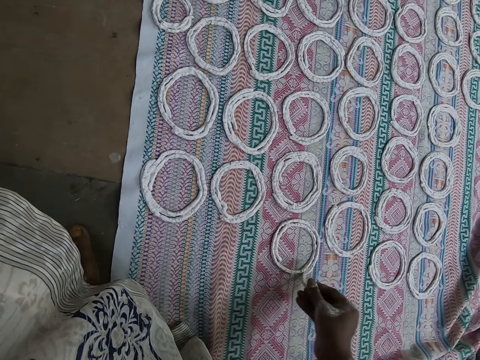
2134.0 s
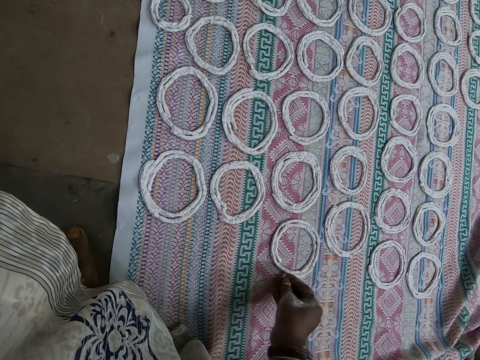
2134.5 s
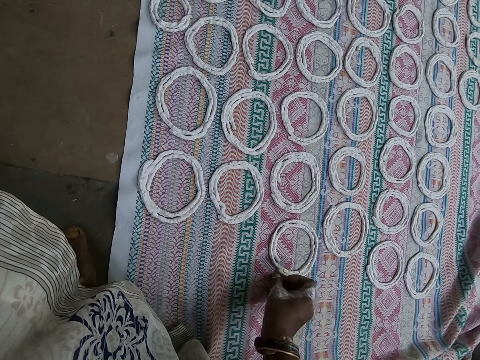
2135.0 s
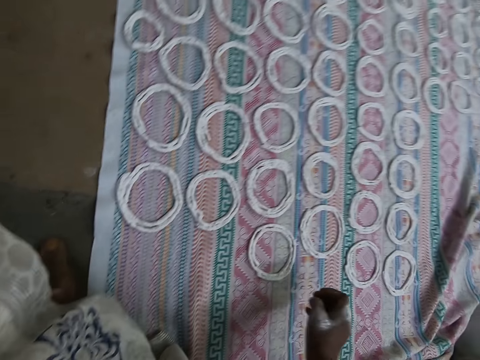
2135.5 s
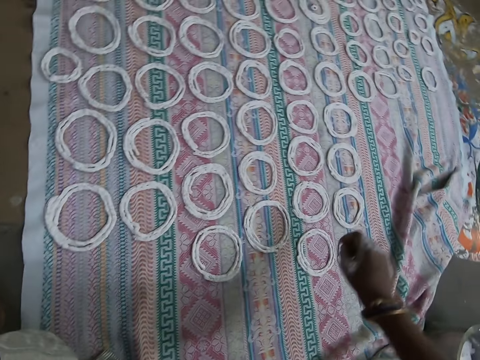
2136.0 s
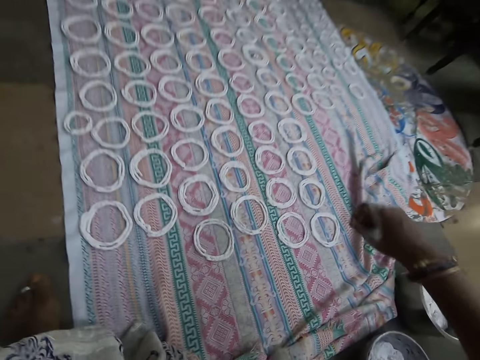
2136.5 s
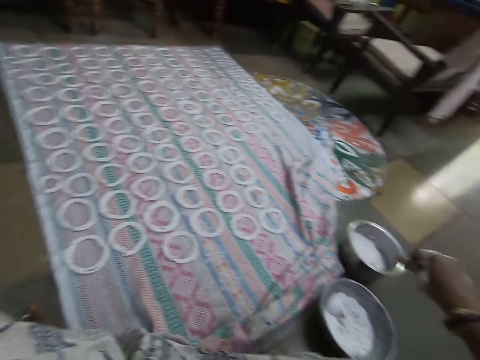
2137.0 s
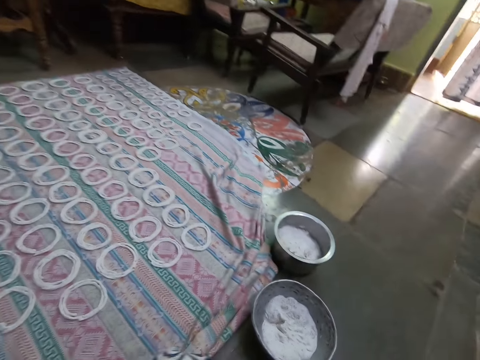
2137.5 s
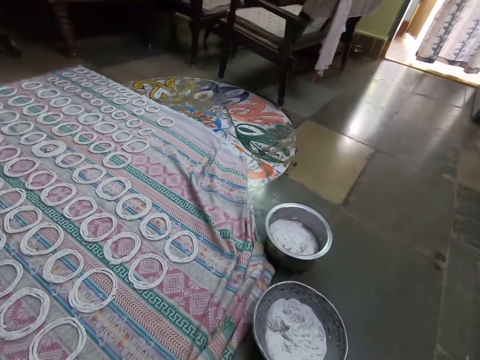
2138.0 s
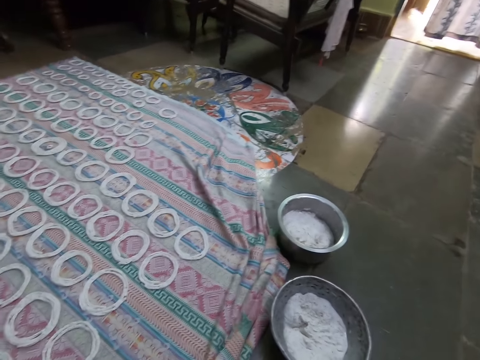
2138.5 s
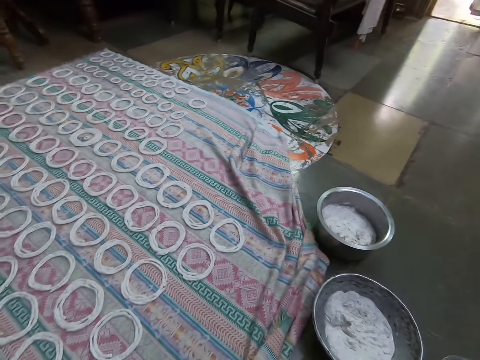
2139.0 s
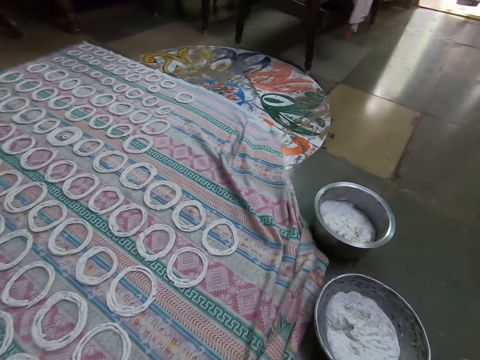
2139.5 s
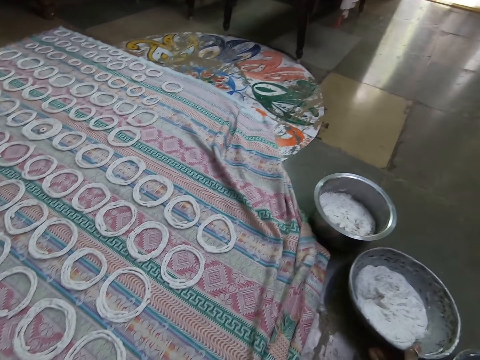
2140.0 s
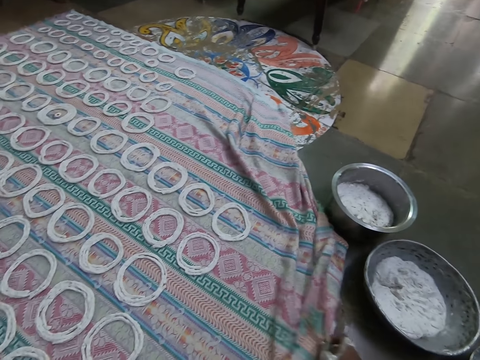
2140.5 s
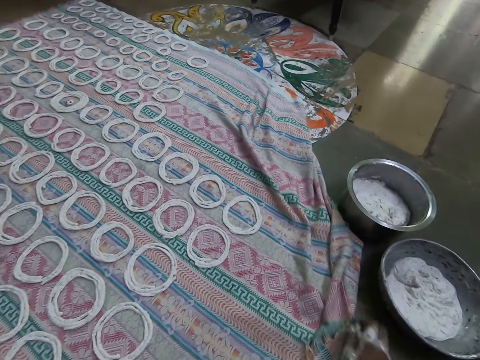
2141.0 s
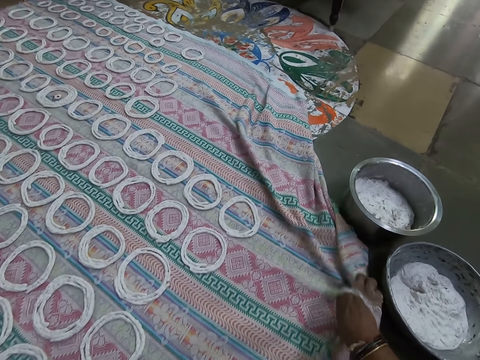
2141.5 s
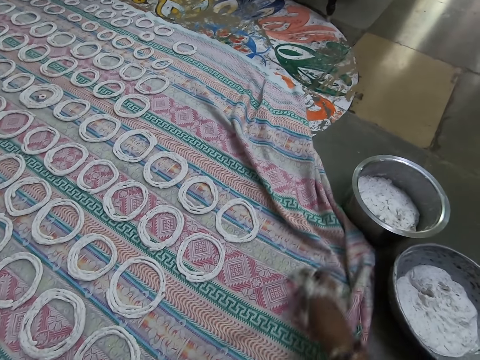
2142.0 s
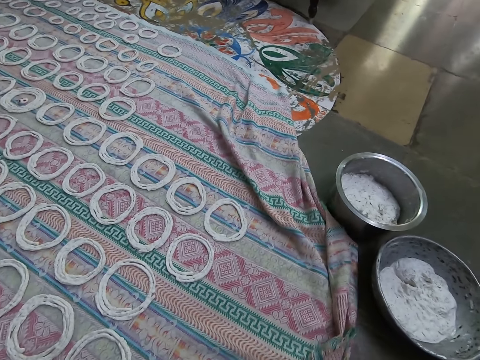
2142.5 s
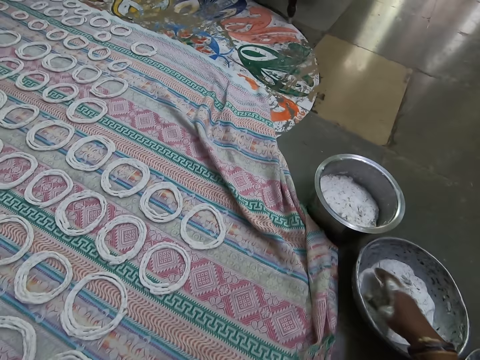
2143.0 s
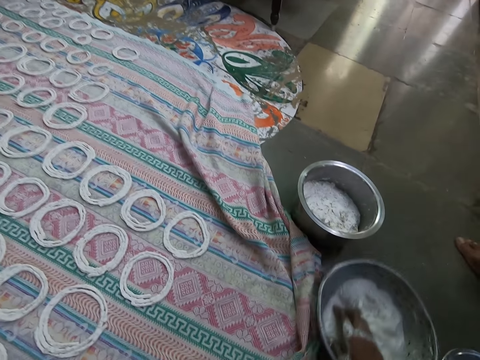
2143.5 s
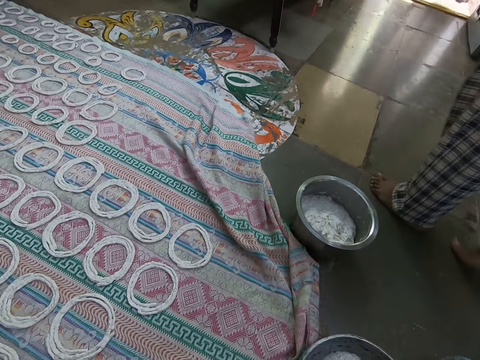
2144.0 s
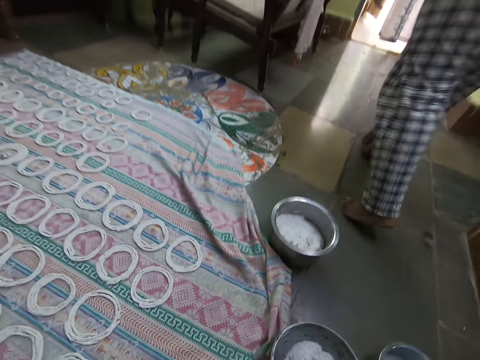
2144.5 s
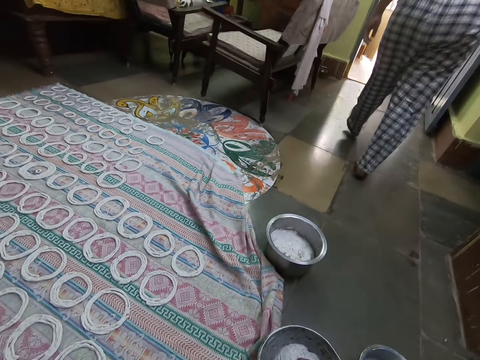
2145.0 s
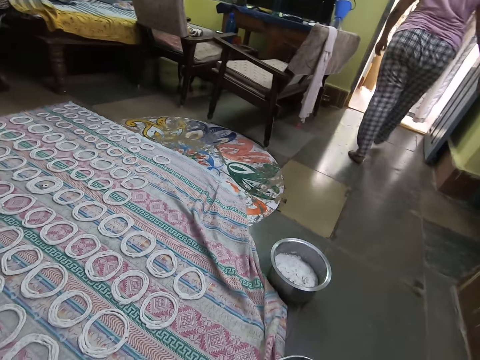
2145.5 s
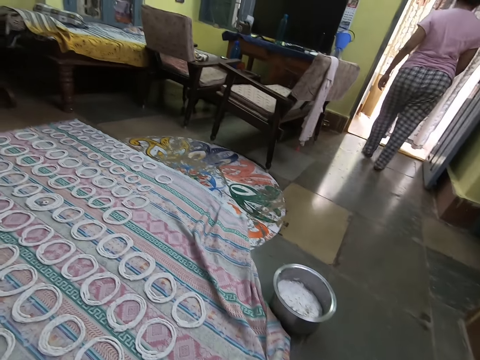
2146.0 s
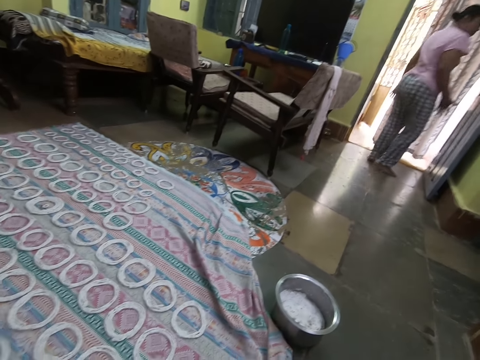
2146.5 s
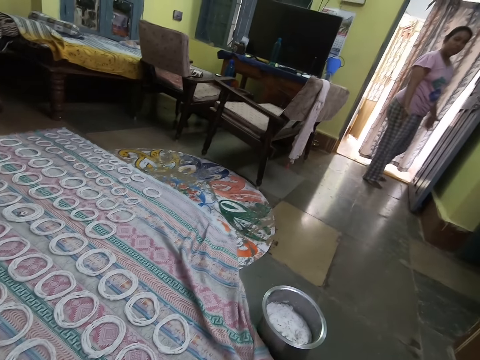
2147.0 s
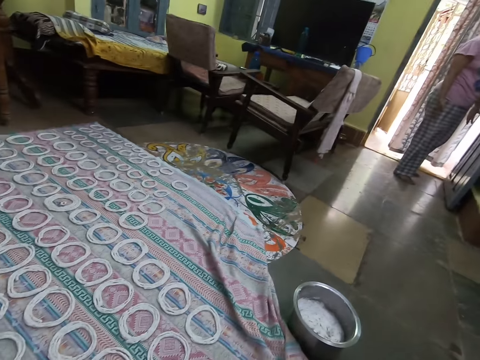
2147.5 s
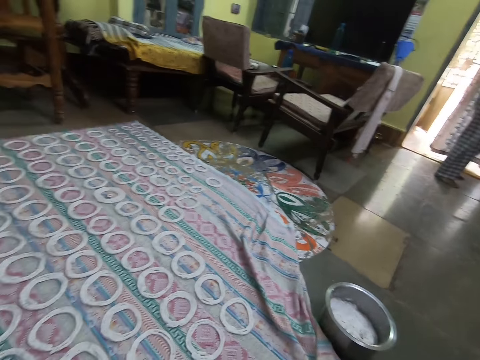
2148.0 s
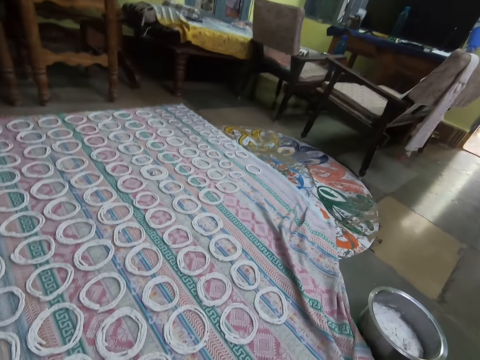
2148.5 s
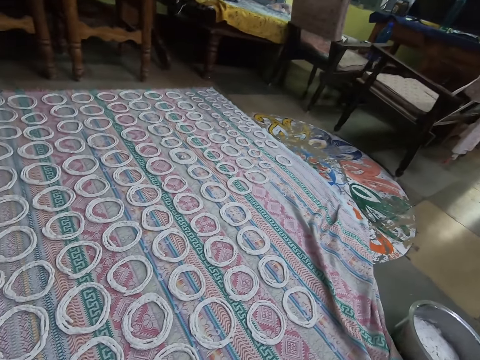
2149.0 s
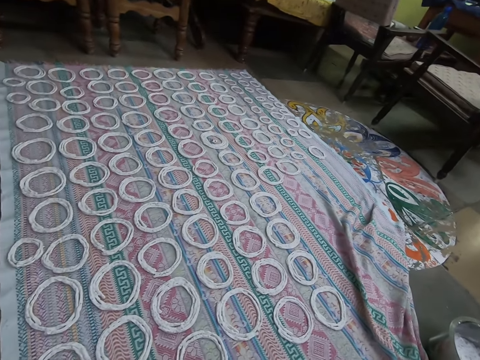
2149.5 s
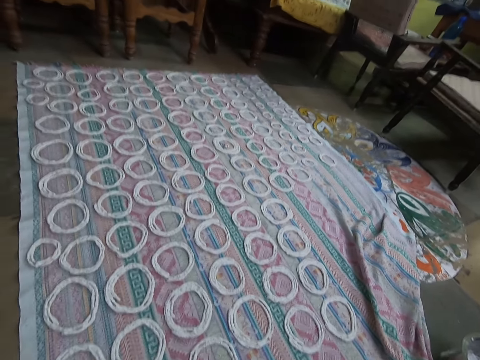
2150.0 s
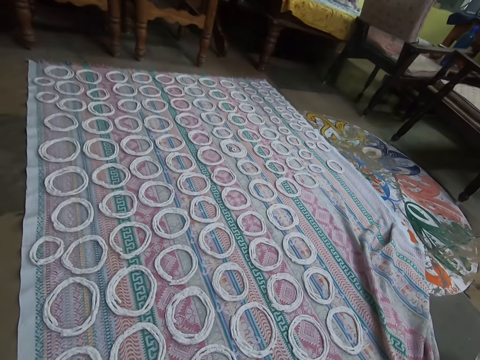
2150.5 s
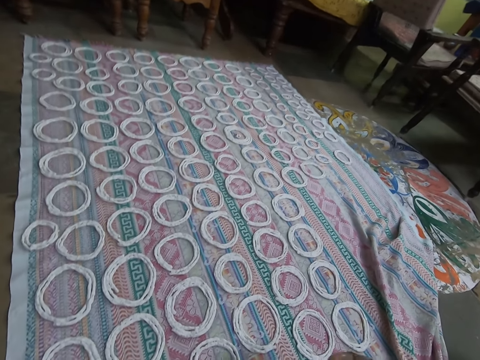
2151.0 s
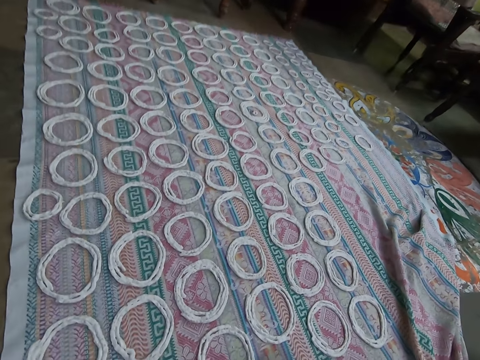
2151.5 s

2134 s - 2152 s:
The camera wearer moves the bowl of murukku flour aside on the floor with her right hand. She spreads the sheet of cloth or mat on the floor with her right hand. She touches the mat. She interacts with the woman. She drags the metal bowl on the floor with her right hand. She moves the dough closer. The woman interacts with the camera wearer. The camera wearer looks around the room.

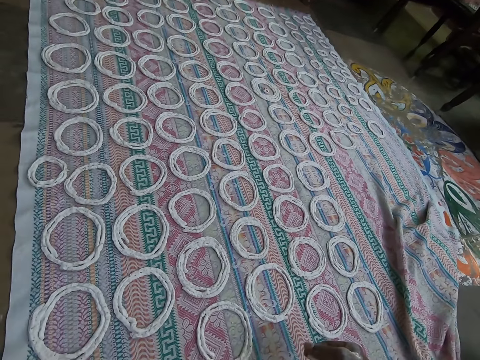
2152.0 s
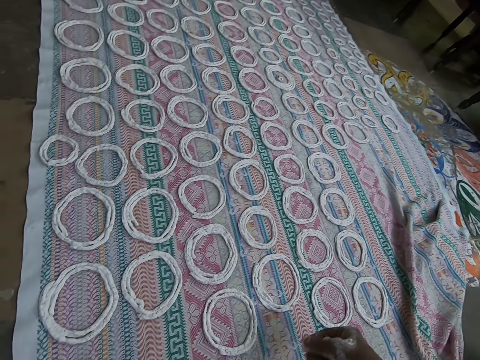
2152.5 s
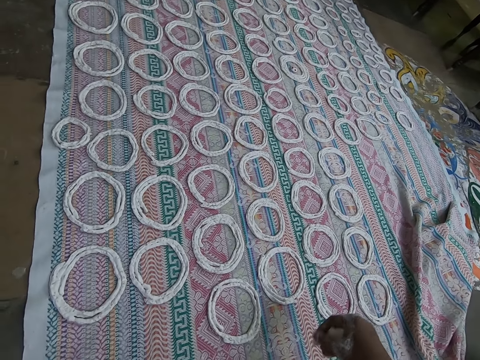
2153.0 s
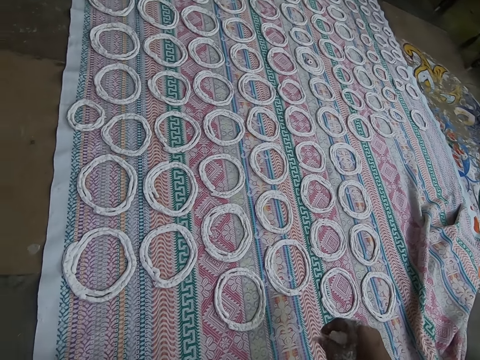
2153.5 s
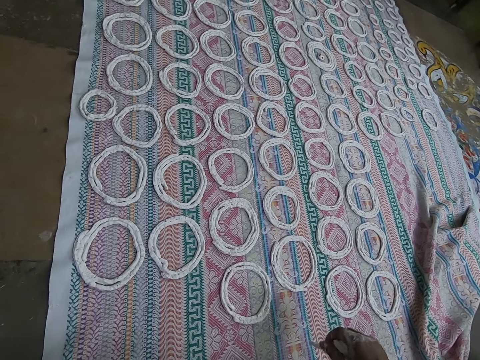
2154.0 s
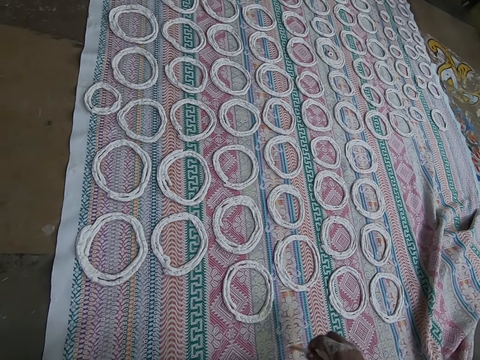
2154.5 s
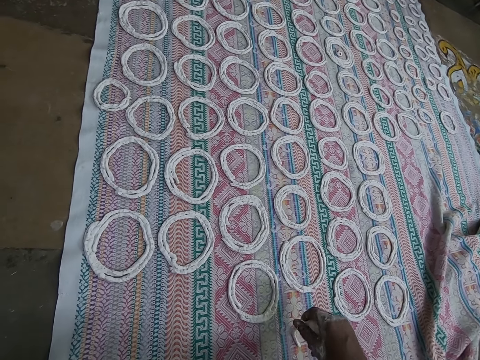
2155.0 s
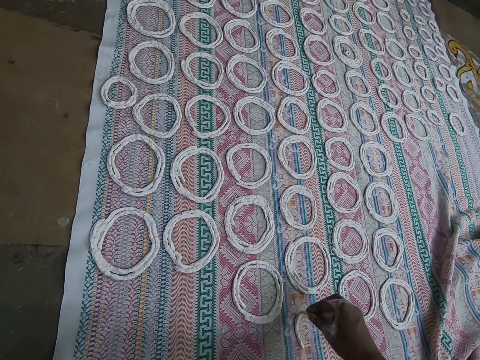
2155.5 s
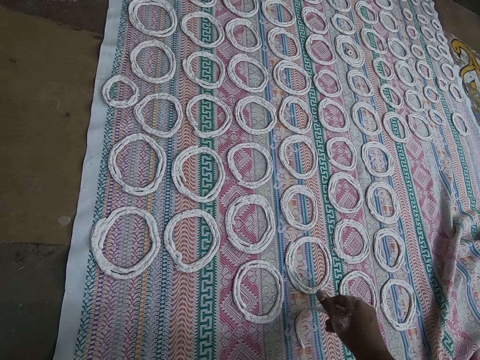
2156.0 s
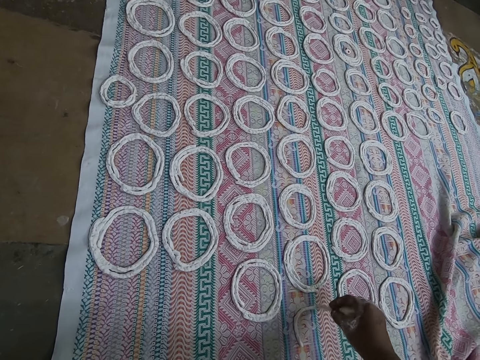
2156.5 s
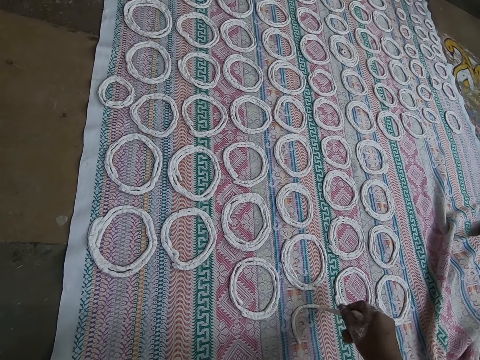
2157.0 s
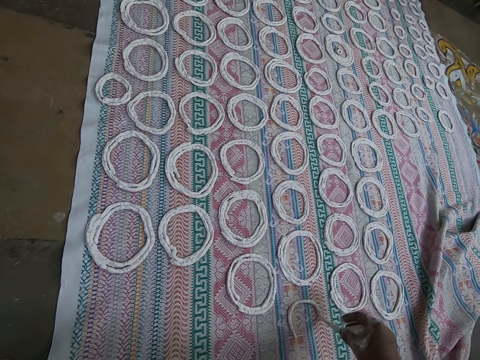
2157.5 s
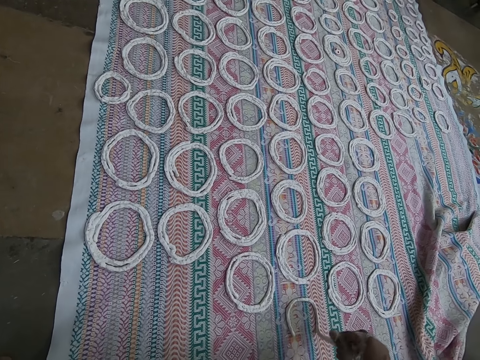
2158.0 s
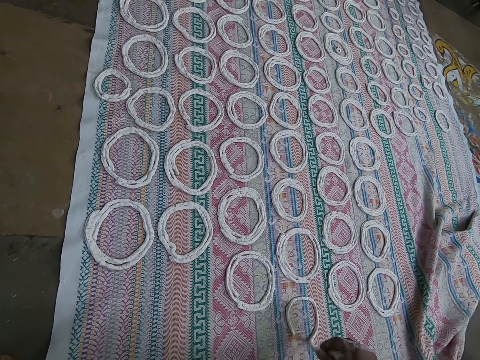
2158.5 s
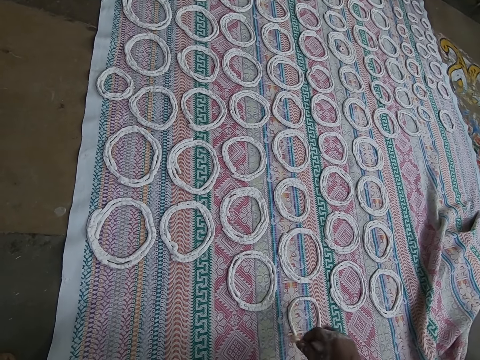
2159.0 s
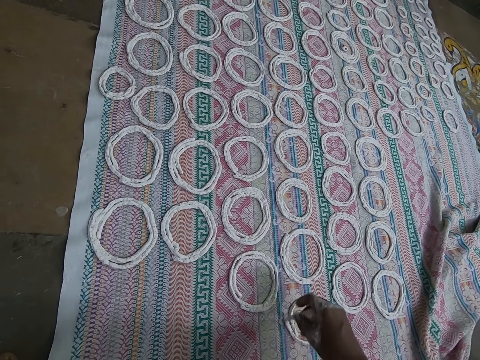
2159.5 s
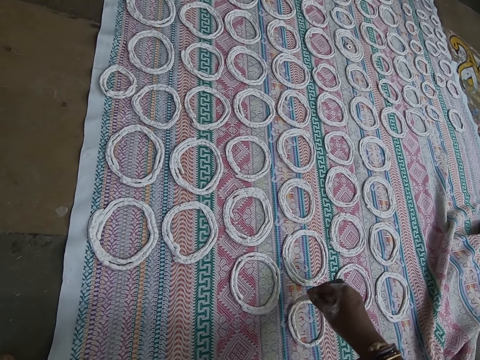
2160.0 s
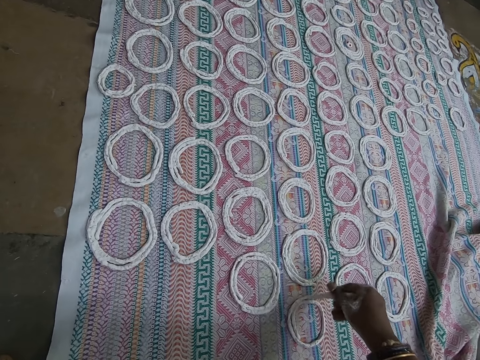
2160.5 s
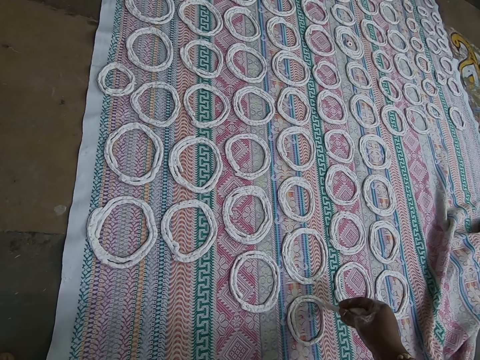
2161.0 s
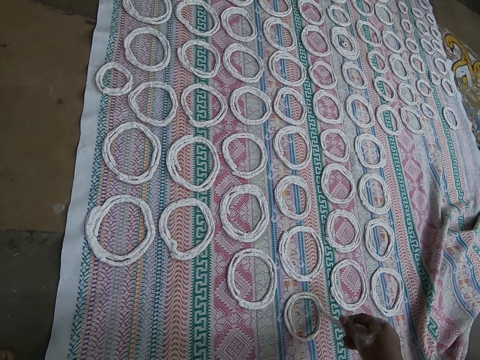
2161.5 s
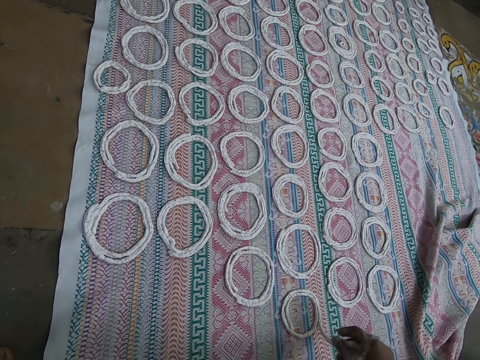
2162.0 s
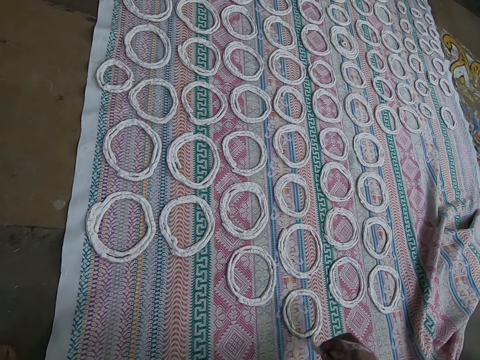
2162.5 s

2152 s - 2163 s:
The camera wearer shapes some murukku flour on the sheet of cloth on the floor with her right hand. She squeezes the dough into the mat.
